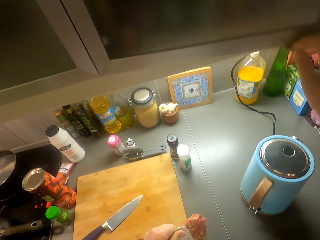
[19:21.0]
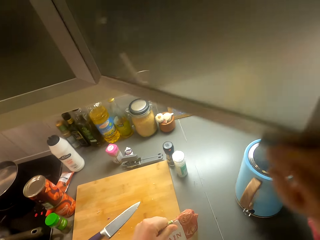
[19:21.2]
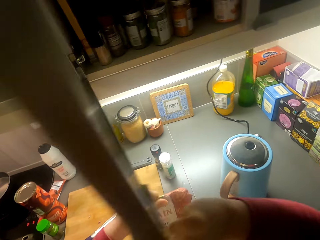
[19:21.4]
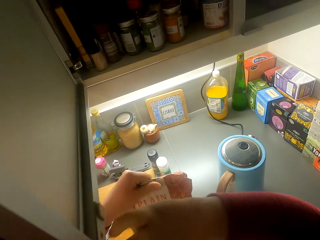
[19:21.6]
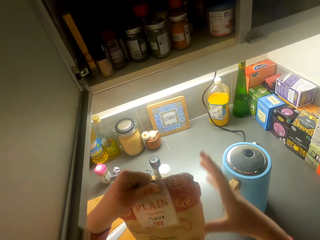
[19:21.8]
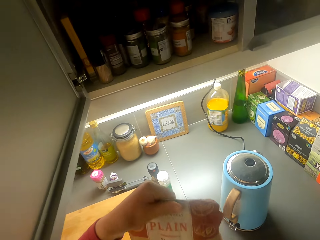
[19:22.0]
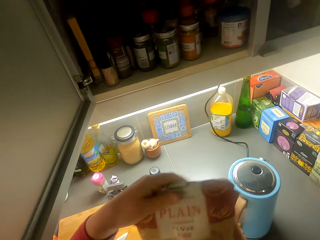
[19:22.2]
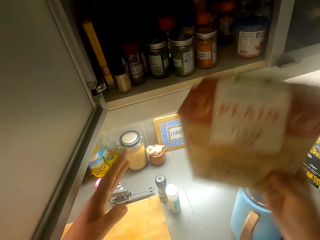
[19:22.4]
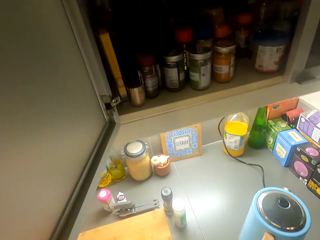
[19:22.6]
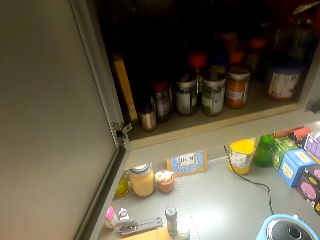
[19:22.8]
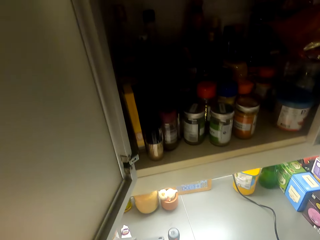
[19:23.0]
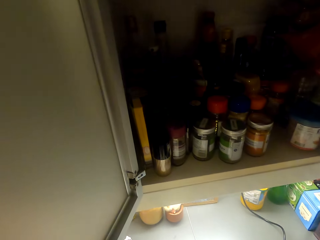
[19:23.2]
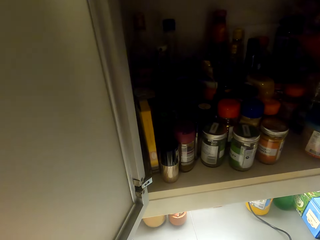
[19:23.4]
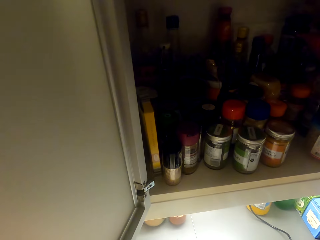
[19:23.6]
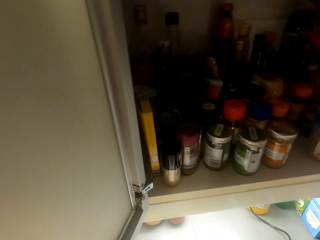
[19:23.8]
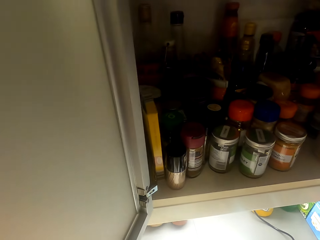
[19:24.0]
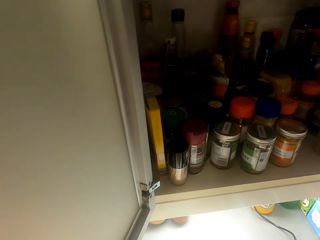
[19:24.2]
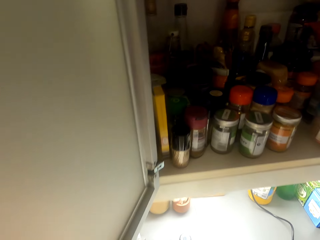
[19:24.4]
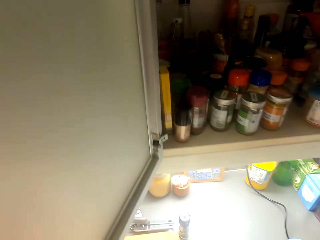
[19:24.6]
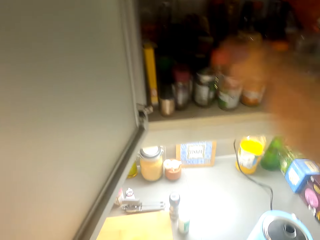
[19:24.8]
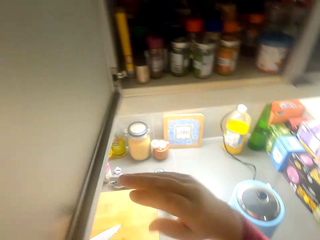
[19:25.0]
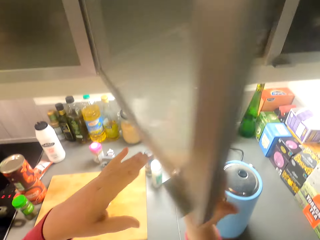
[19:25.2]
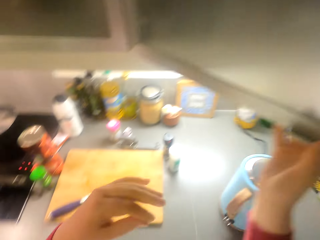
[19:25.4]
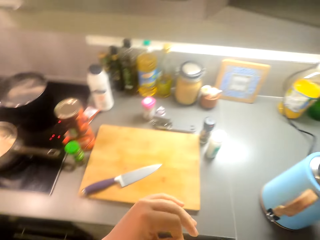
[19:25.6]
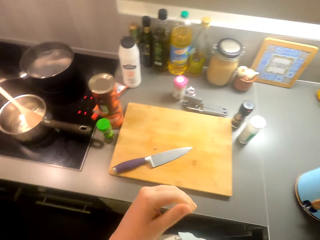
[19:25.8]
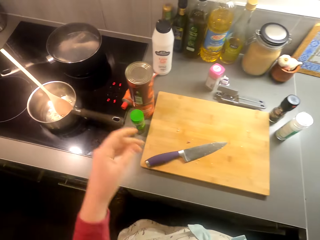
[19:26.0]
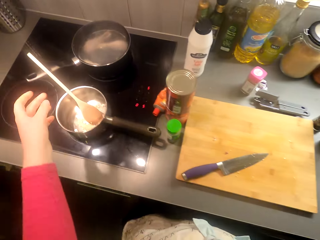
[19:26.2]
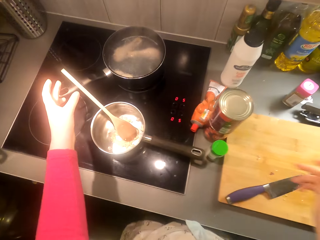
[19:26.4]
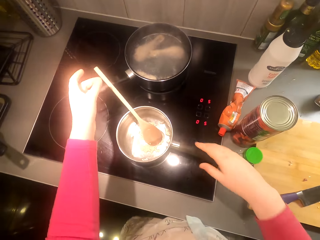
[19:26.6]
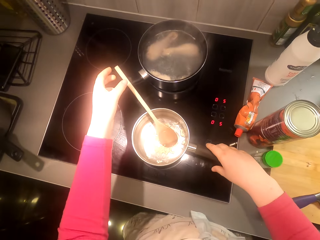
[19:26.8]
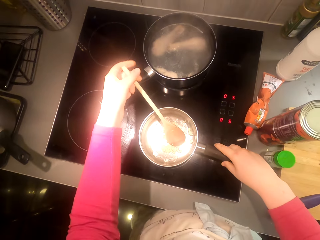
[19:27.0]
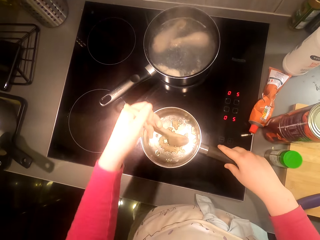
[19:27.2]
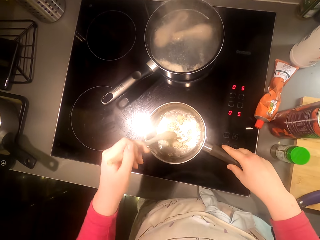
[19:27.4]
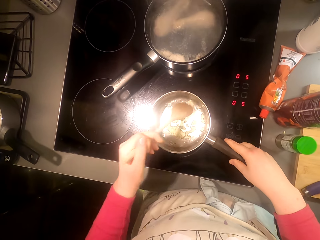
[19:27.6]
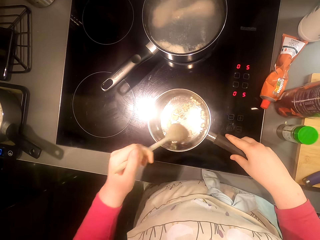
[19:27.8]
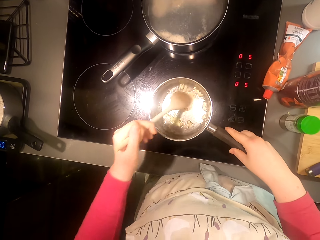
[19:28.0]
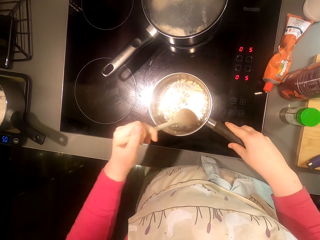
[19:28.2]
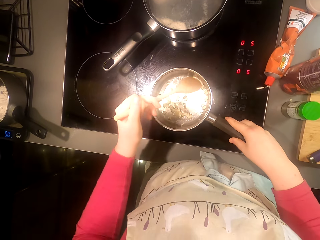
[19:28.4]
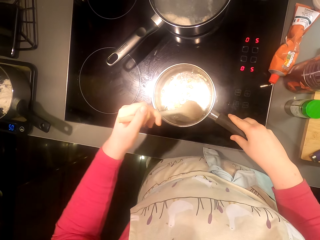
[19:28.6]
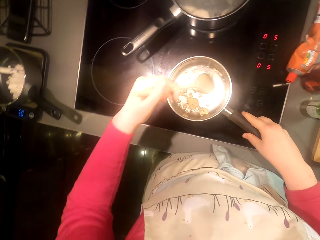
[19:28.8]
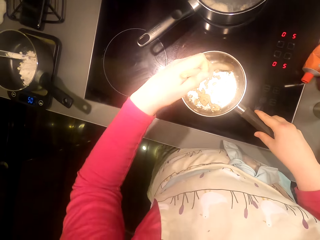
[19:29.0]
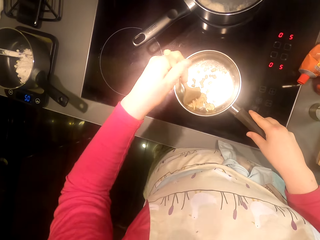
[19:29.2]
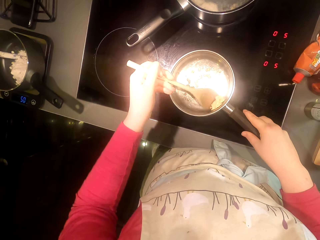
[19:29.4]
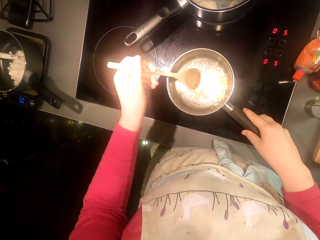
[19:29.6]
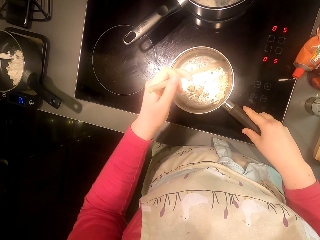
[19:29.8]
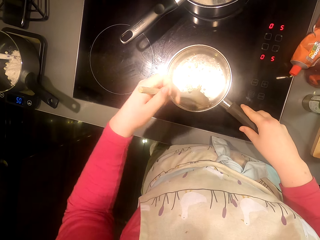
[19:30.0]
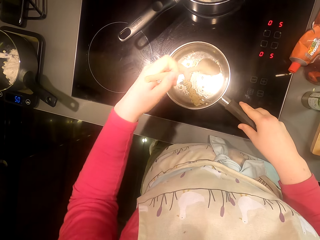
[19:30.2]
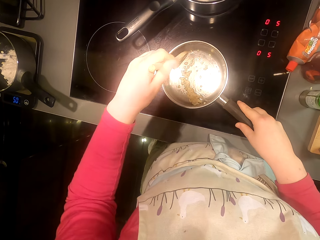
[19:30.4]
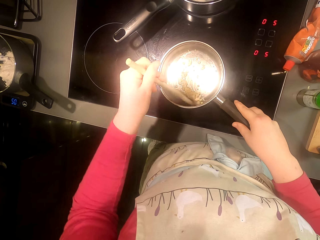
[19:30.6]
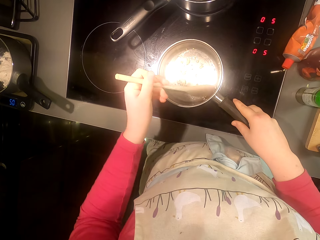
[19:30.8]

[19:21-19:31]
The camera wearer opens the cabinet door, puts the packet of flour in the shelf, and closes the cabinet door. They walk around the room. They mix the garlic.

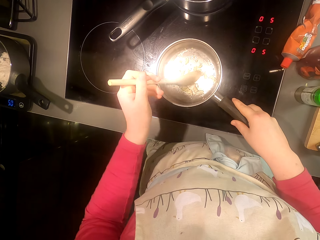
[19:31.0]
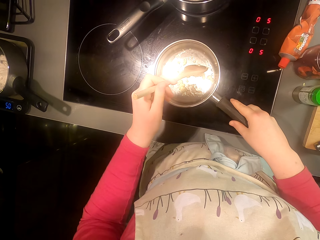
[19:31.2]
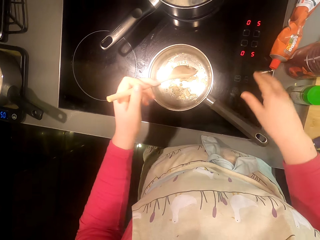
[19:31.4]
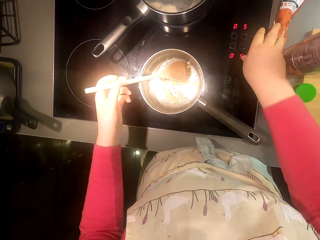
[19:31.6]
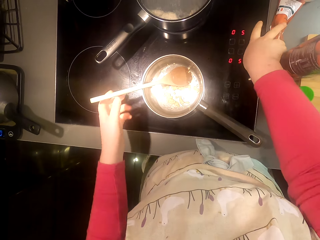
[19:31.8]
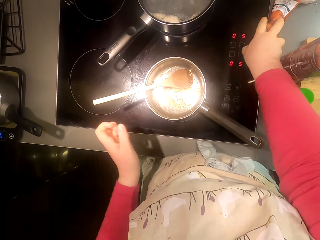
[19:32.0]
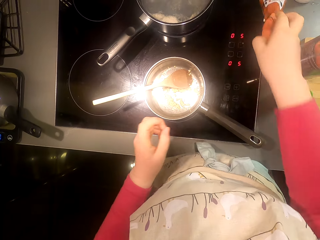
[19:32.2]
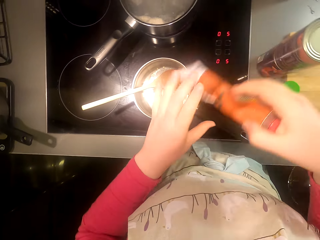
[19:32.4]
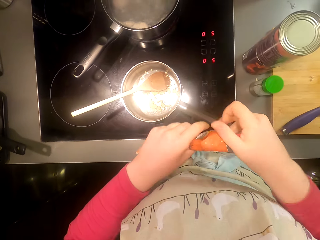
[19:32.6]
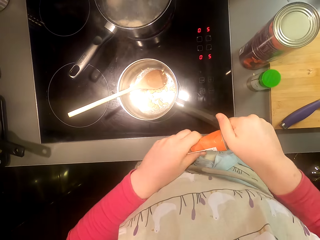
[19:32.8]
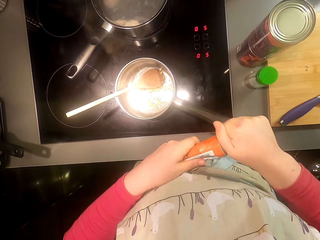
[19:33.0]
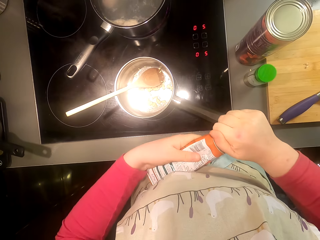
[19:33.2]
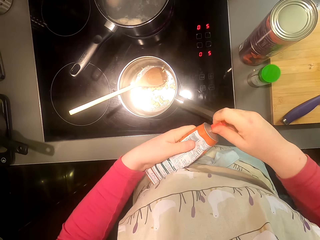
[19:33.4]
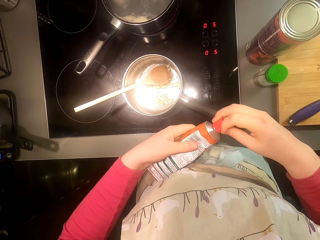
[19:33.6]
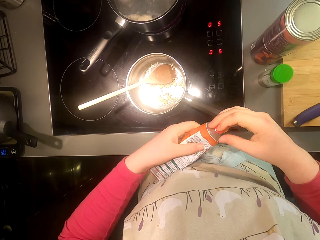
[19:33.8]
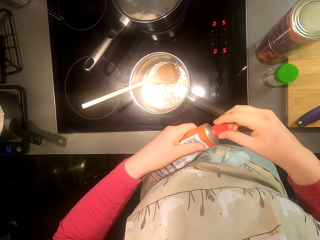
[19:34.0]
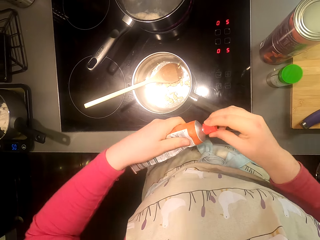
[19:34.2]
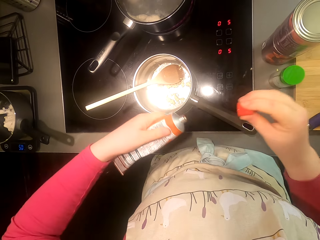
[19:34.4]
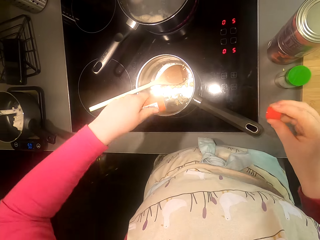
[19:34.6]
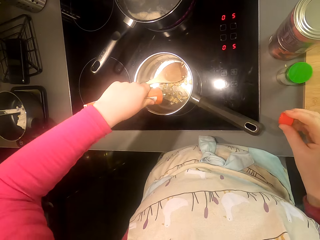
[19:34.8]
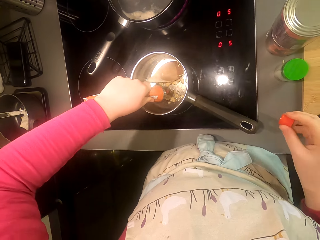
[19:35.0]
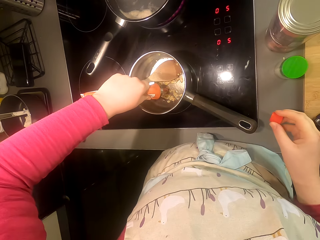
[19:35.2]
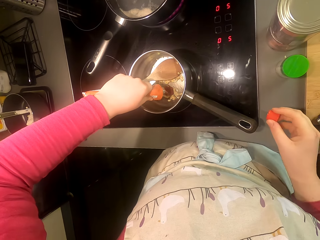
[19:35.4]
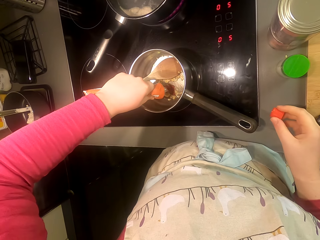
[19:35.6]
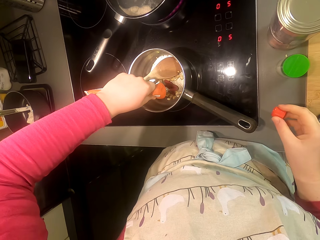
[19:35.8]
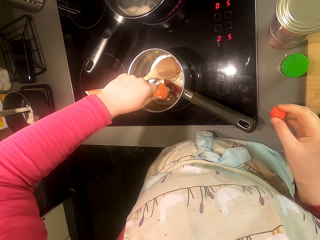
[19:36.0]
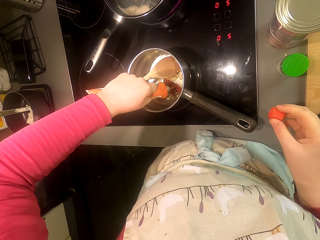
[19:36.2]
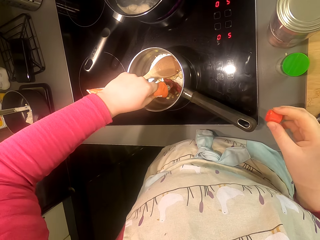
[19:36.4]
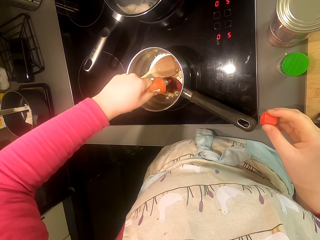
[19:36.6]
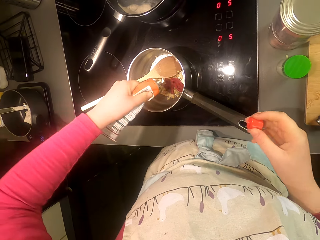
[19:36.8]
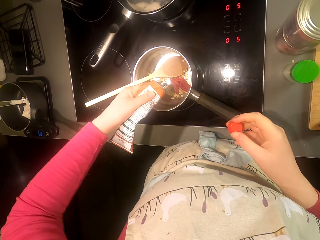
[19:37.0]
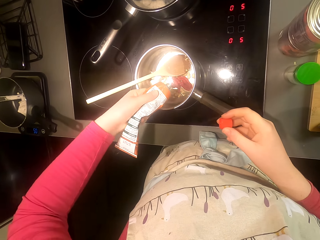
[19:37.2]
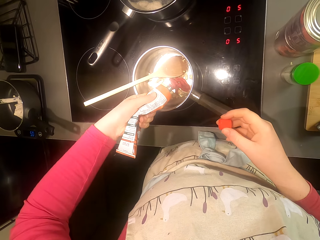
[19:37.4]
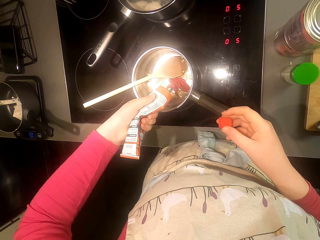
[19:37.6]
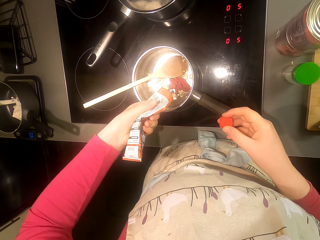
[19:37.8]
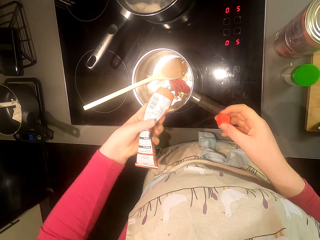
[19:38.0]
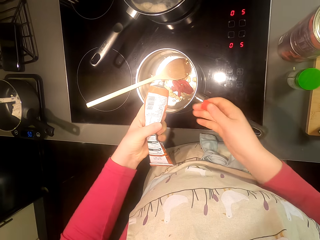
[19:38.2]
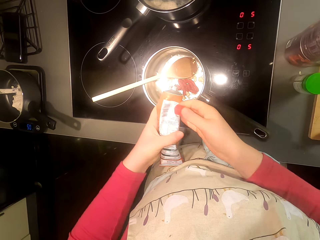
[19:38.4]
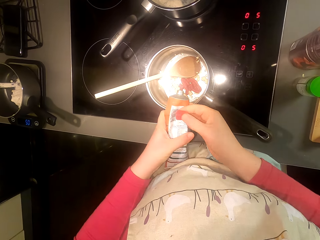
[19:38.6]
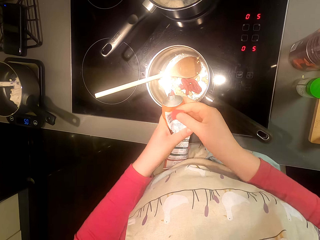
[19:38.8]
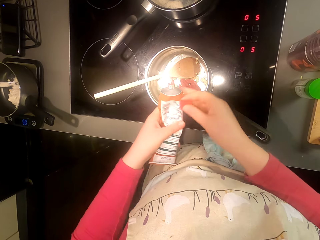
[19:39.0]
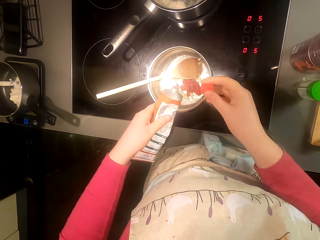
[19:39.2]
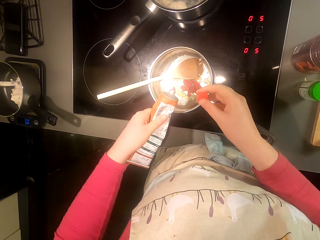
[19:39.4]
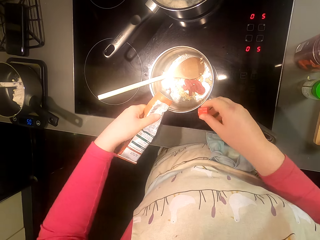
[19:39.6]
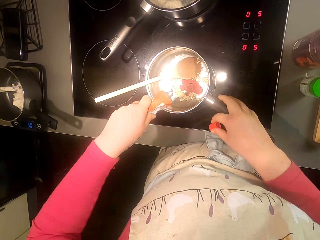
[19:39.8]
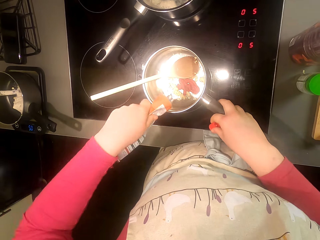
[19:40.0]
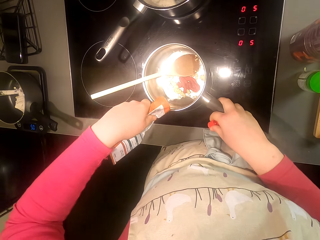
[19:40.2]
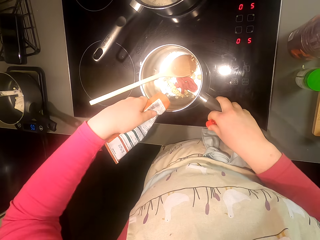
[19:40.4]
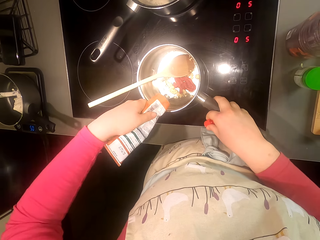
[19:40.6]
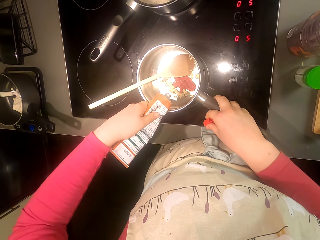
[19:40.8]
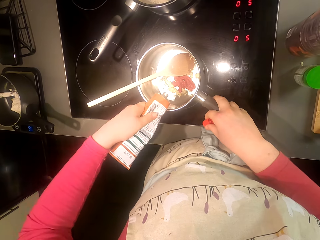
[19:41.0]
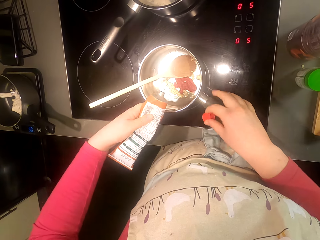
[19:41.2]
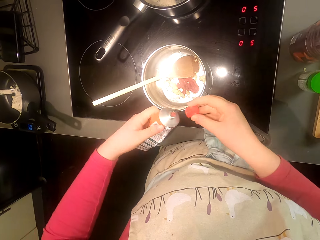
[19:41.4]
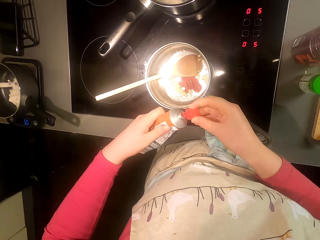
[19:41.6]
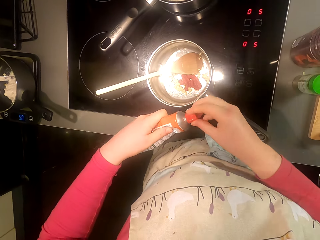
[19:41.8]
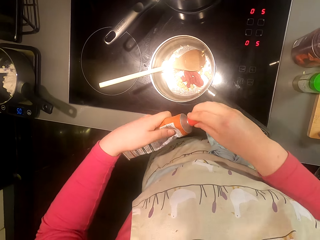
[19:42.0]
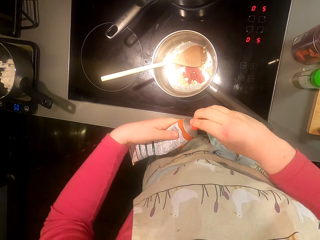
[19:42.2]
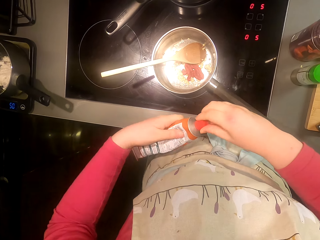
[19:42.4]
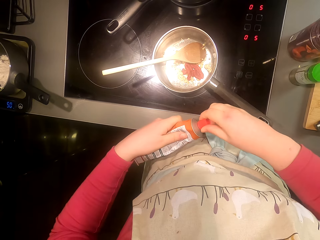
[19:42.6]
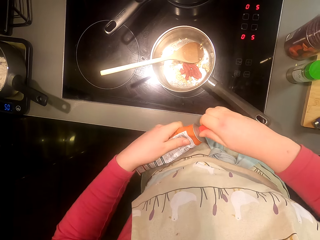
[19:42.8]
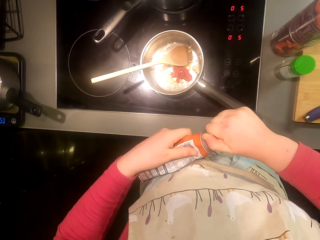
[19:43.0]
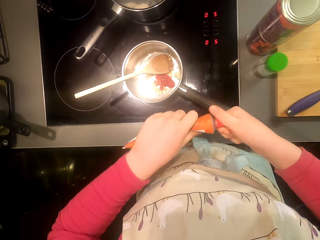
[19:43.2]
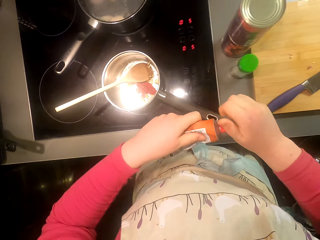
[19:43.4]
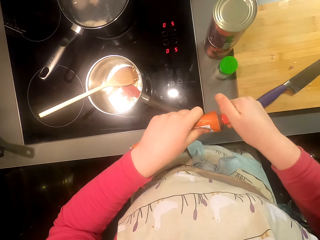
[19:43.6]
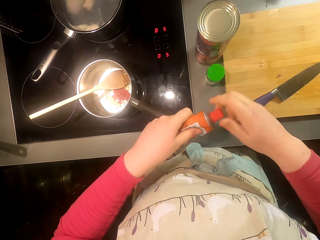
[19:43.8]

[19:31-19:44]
The camera wearer picks up the bottle. They open the bottle. They put something in the pan. They close the bottle.
